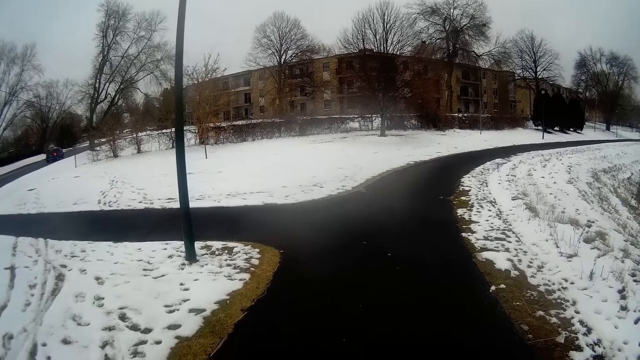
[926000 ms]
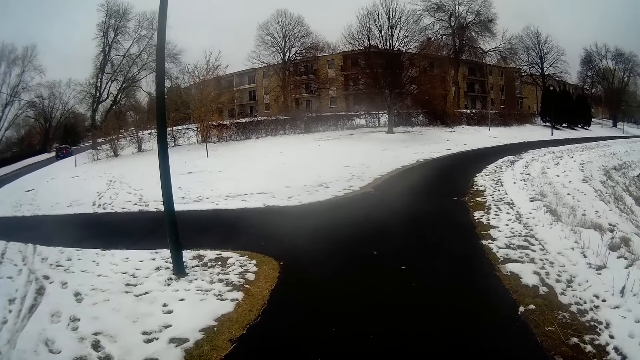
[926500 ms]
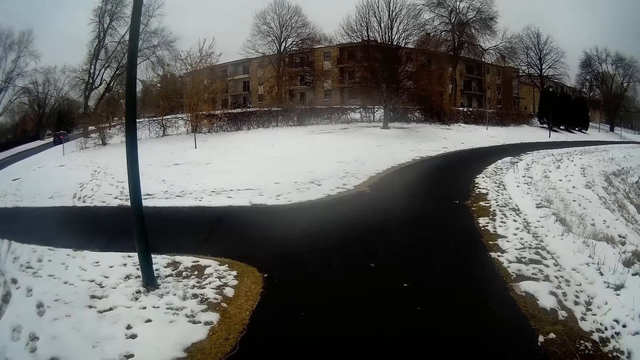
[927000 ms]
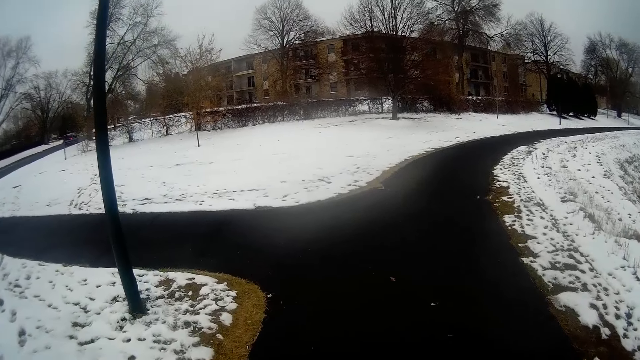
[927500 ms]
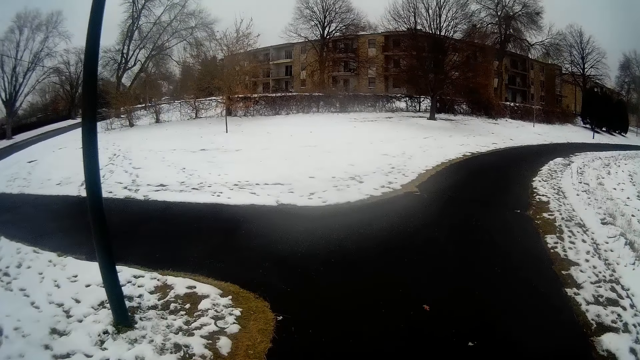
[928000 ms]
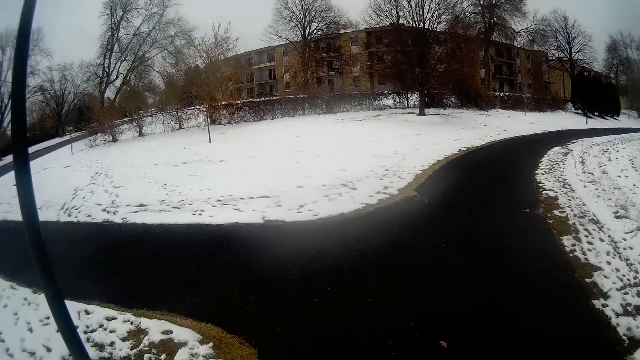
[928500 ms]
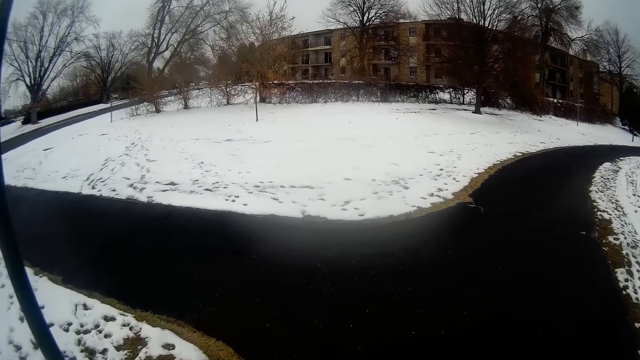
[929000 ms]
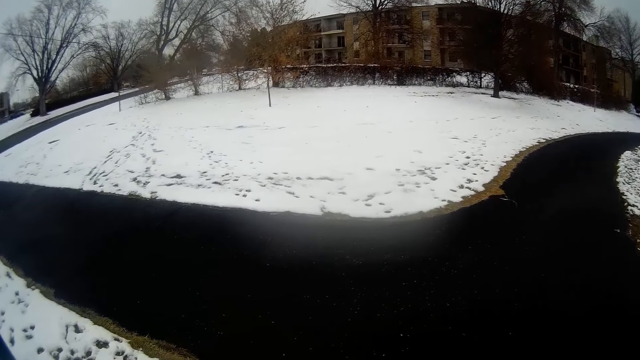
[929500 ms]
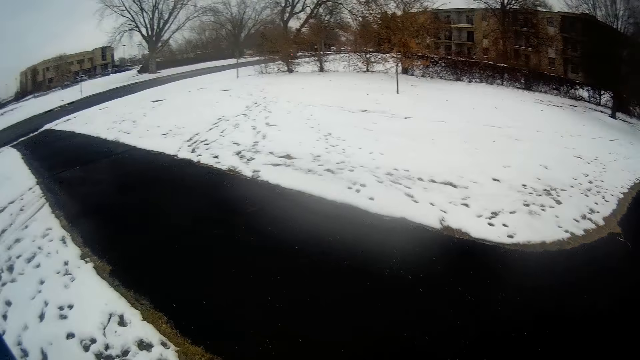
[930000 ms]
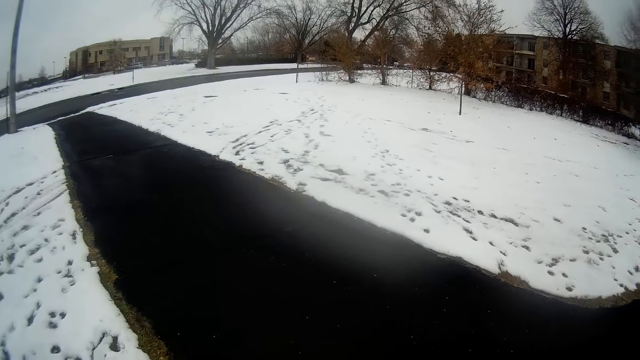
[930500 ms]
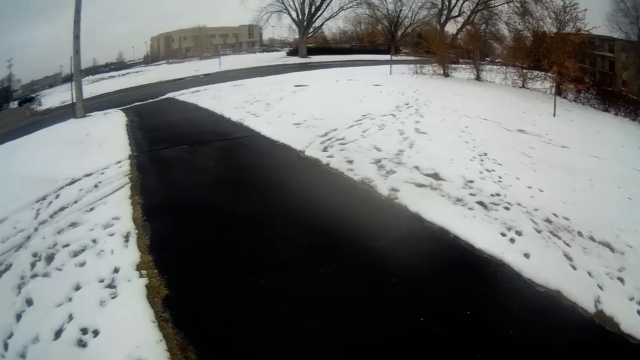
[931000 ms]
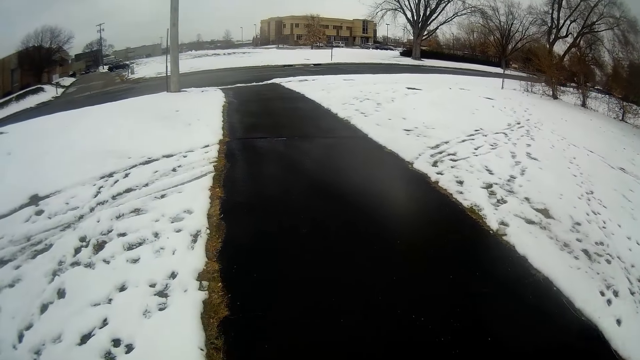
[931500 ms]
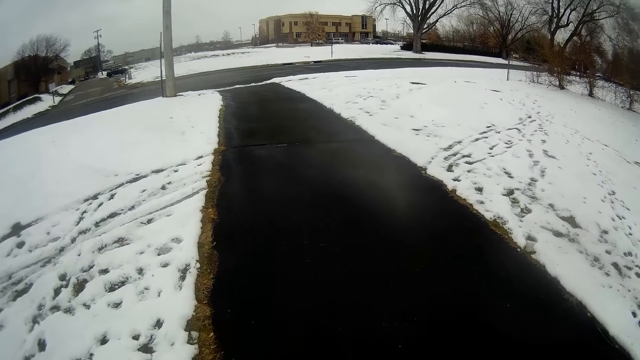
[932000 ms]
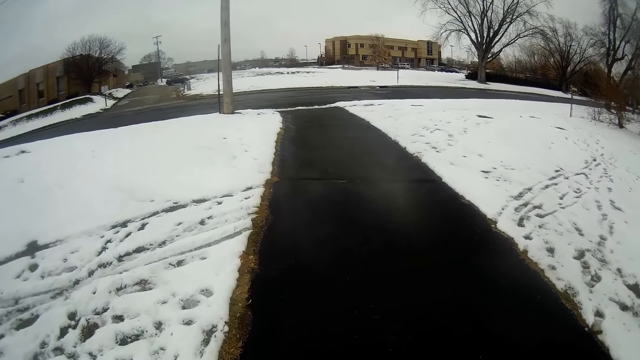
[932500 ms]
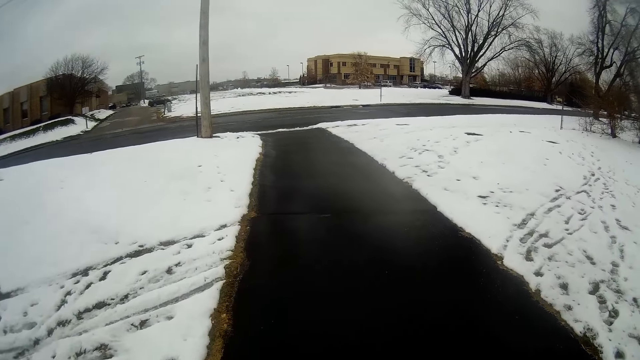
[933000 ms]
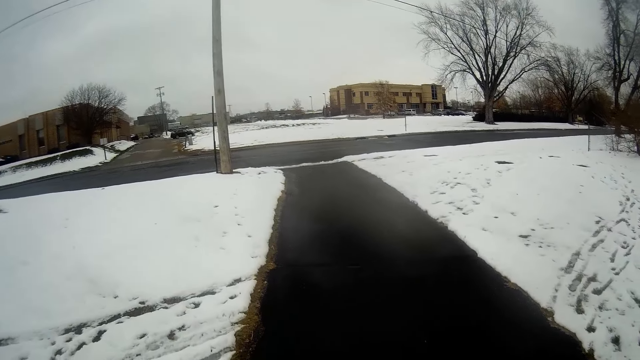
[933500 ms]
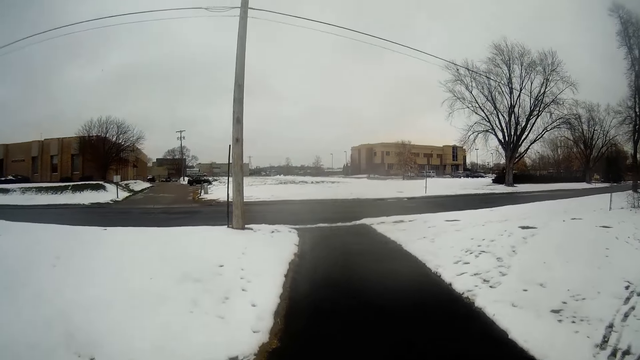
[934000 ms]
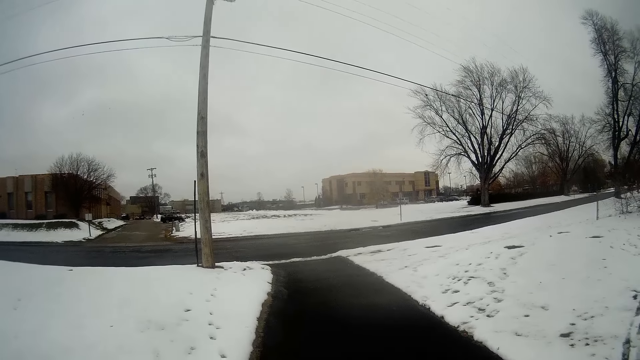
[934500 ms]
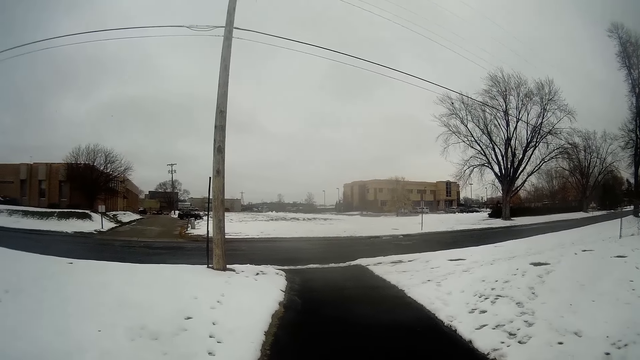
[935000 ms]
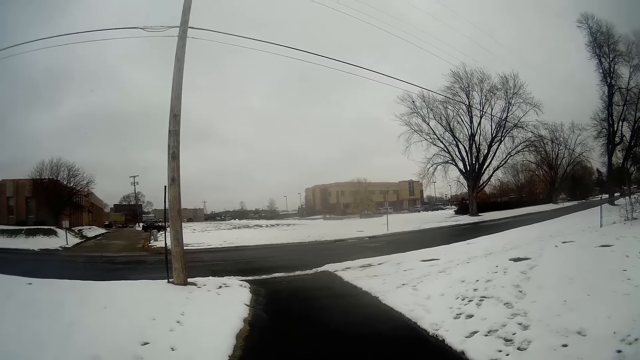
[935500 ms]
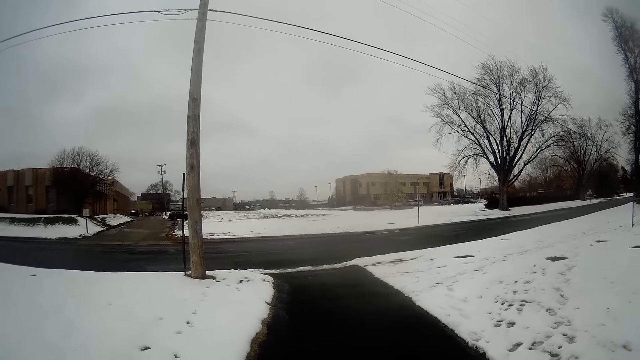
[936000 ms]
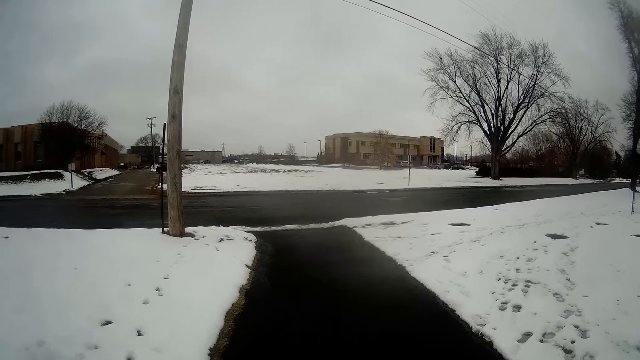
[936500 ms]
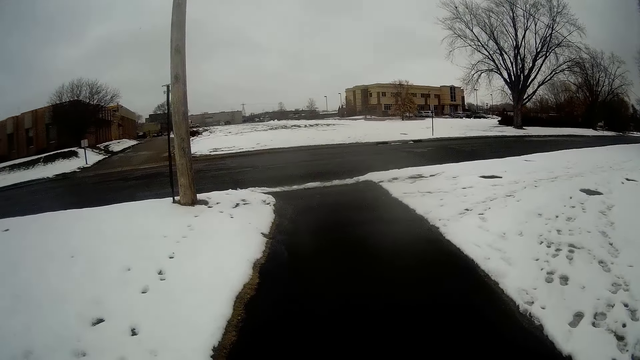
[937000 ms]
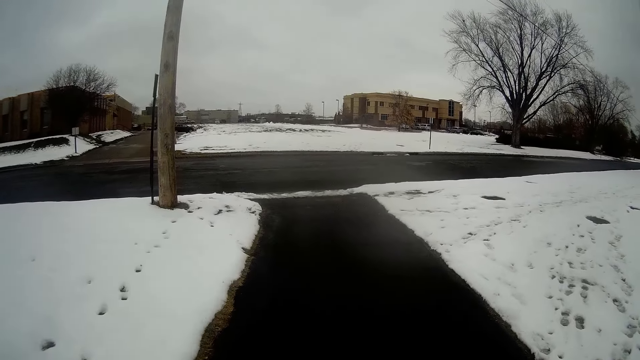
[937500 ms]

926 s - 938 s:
The camera wearer turns left at a crossroad.

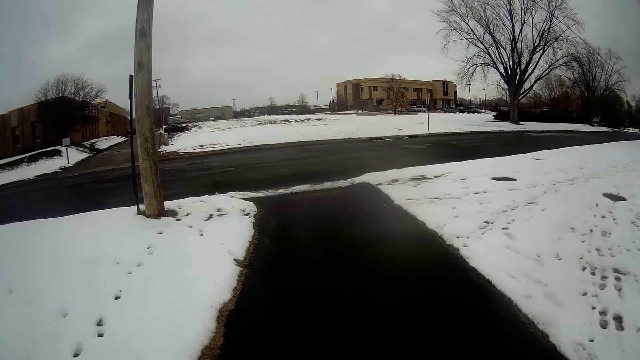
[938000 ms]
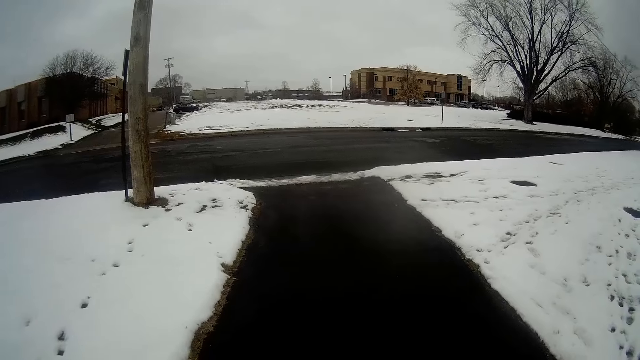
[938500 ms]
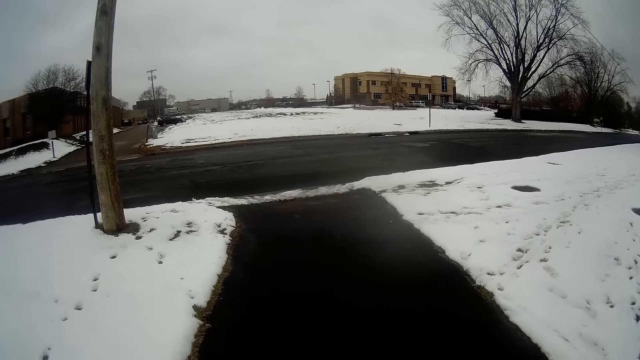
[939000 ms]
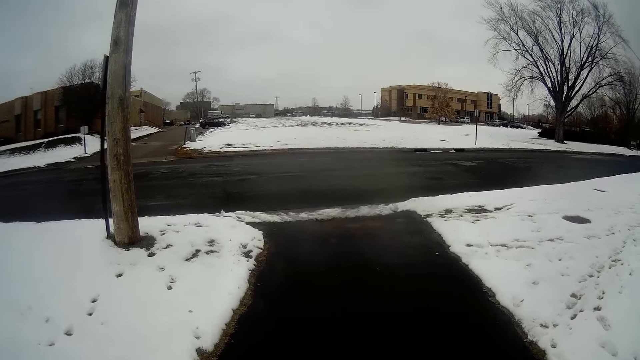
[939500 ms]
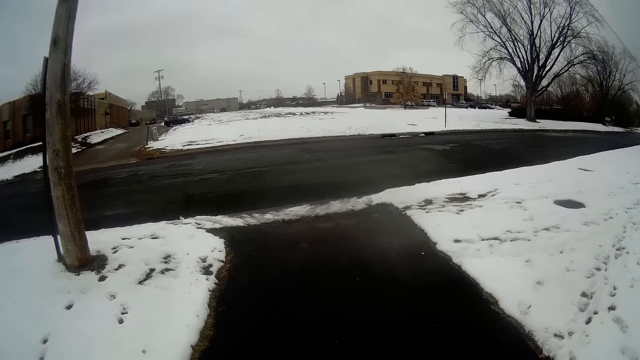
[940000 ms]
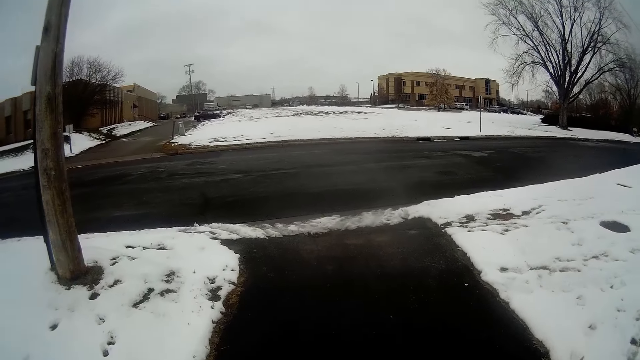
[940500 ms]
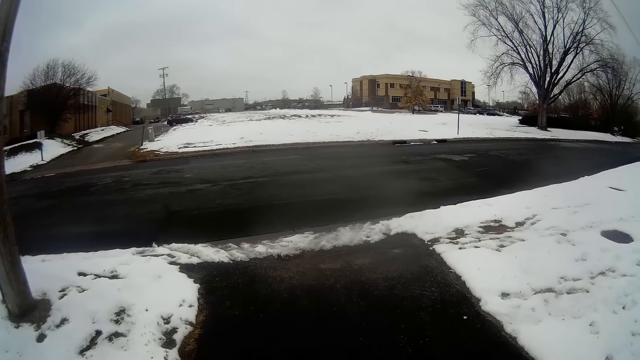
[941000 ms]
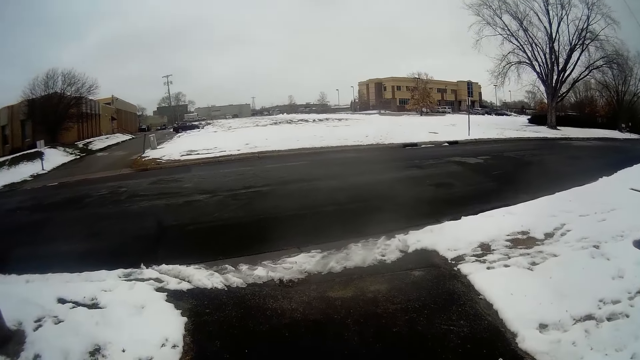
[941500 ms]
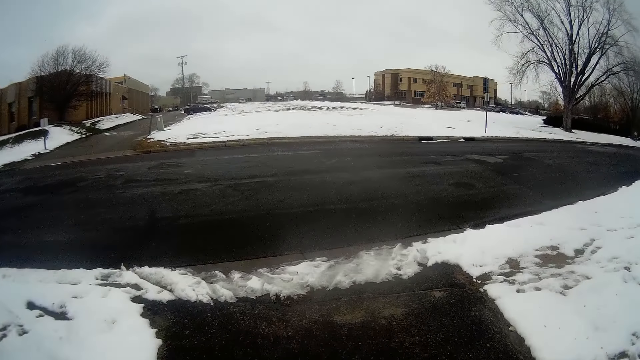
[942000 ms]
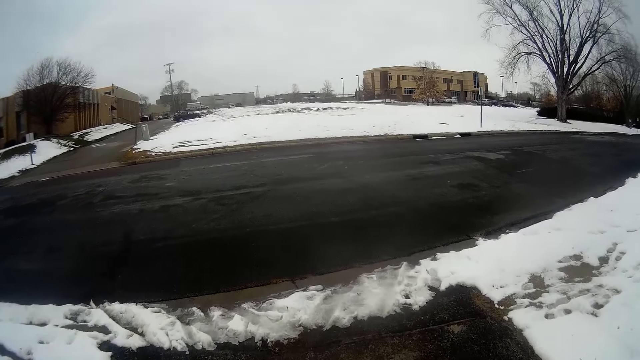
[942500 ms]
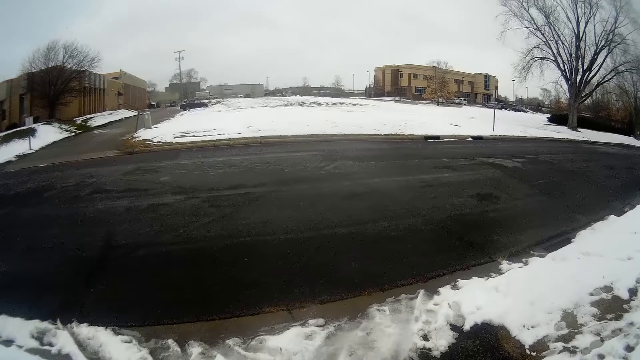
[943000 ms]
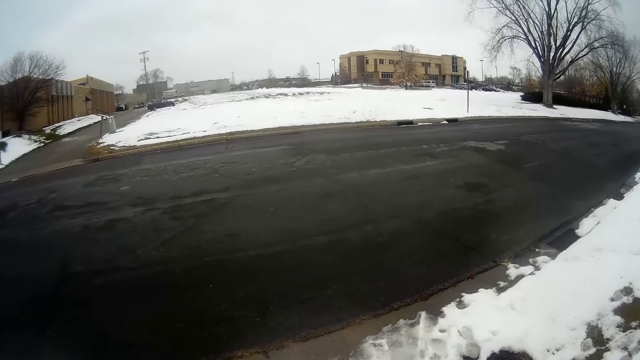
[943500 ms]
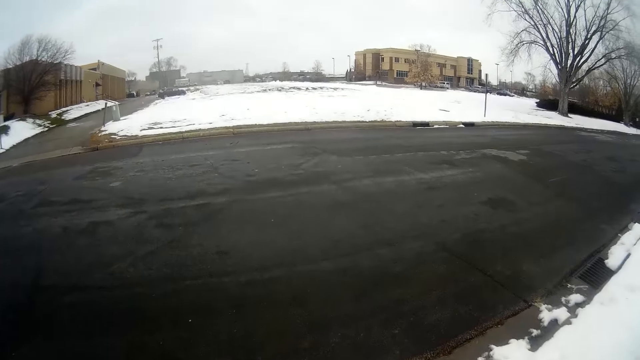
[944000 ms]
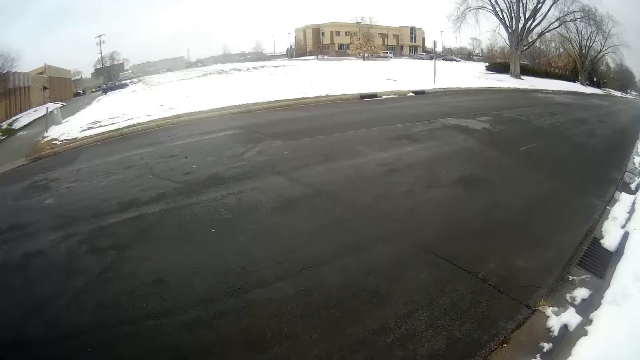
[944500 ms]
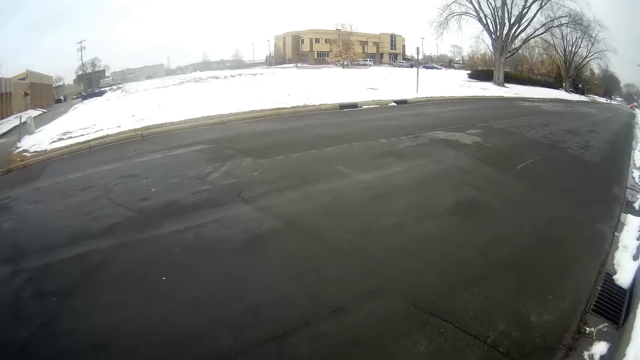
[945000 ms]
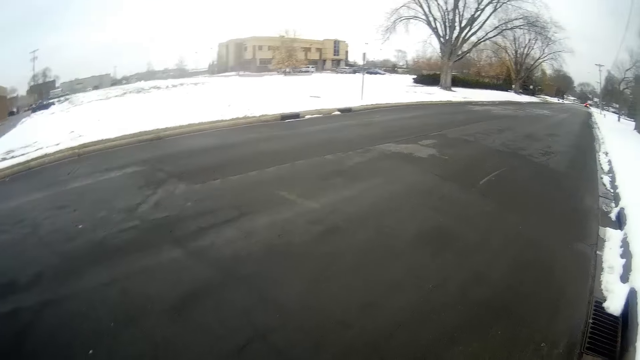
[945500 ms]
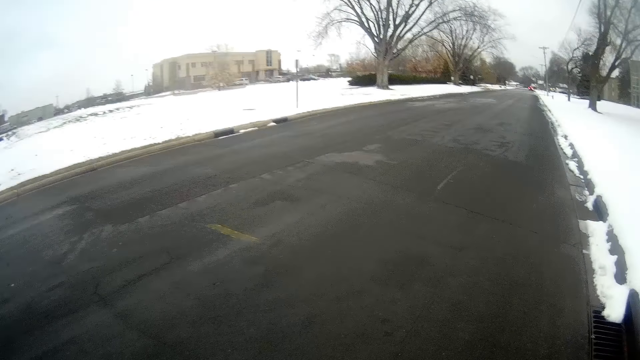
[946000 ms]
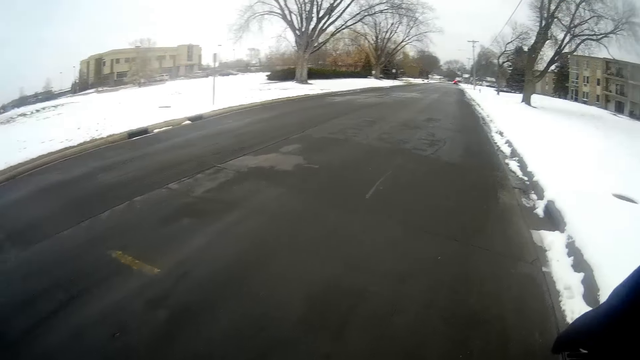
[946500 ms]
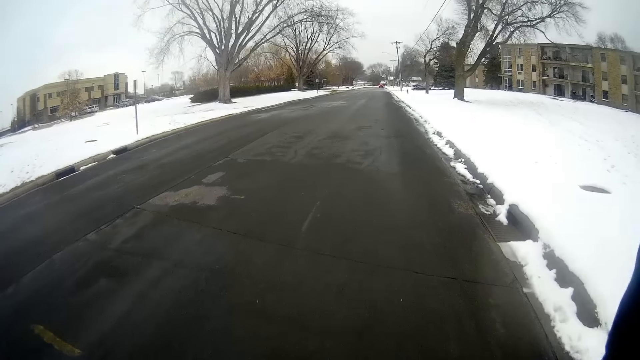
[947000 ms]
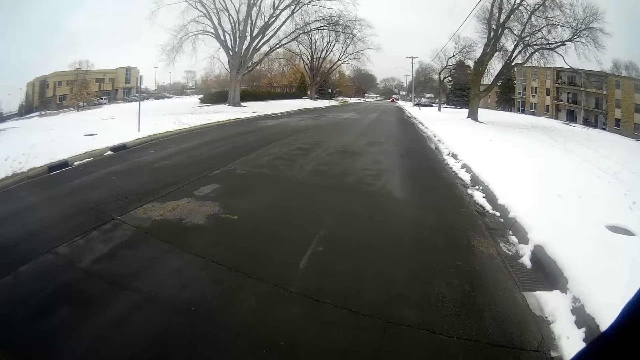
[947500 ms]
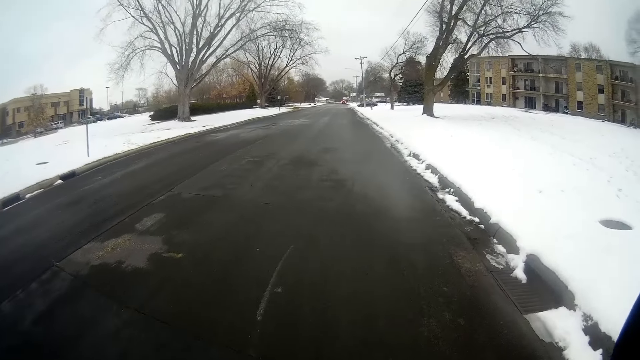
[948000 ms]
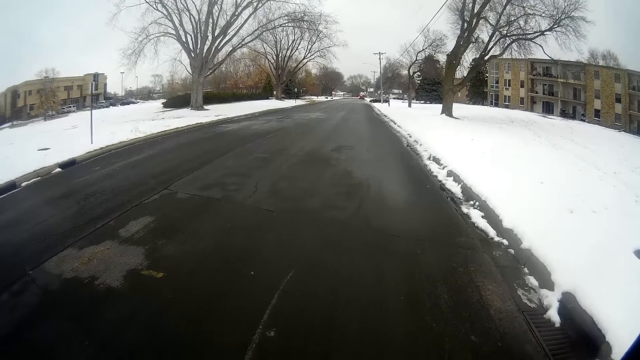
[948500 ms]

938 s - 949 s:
The camera wearer turns right at a junction.
